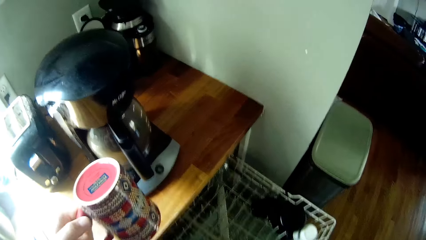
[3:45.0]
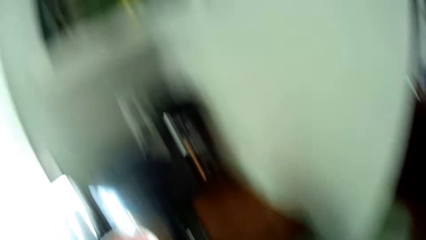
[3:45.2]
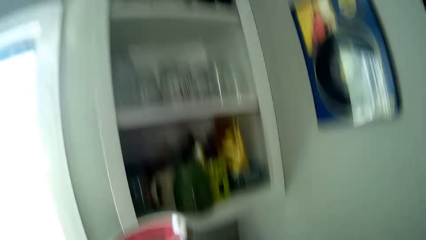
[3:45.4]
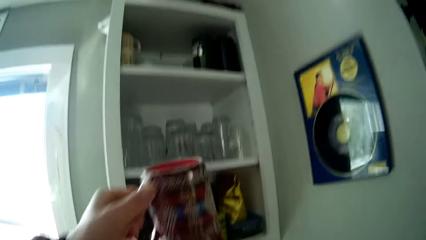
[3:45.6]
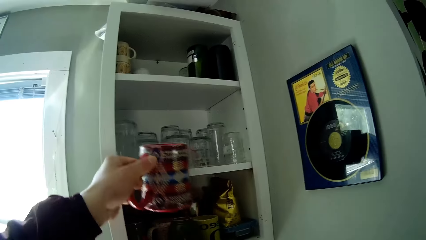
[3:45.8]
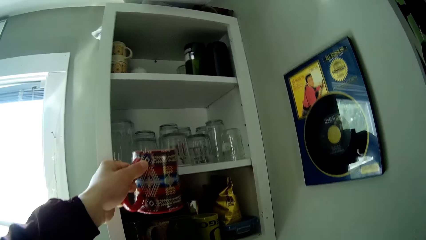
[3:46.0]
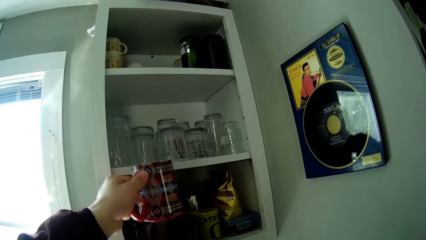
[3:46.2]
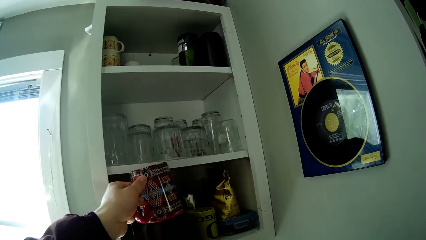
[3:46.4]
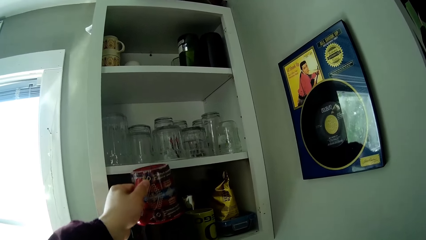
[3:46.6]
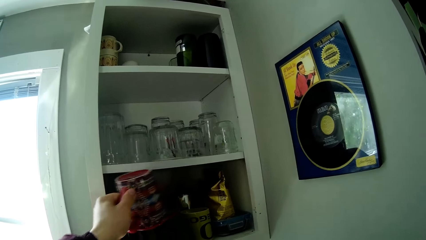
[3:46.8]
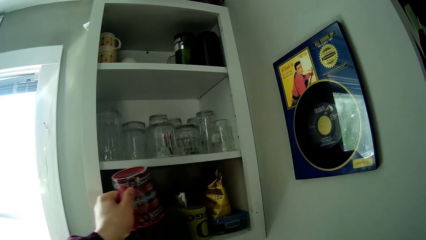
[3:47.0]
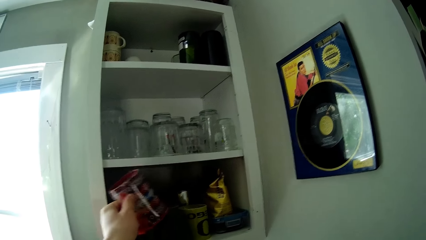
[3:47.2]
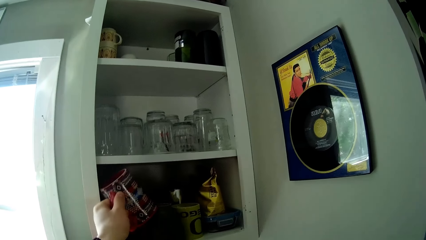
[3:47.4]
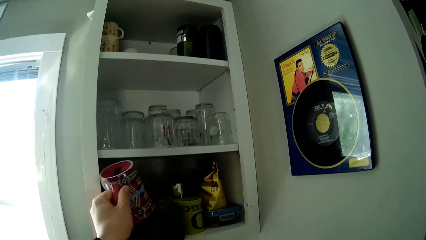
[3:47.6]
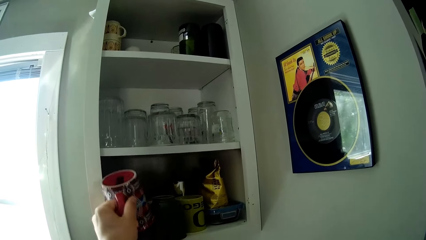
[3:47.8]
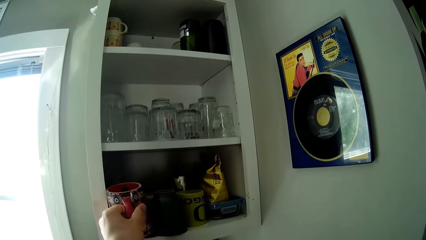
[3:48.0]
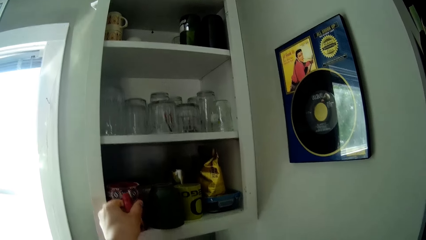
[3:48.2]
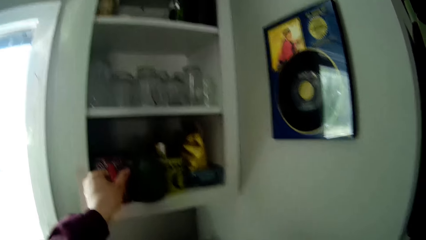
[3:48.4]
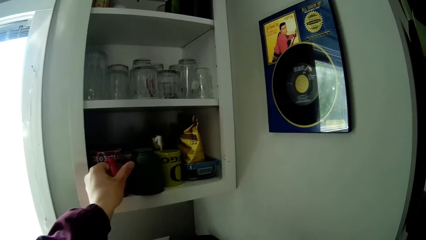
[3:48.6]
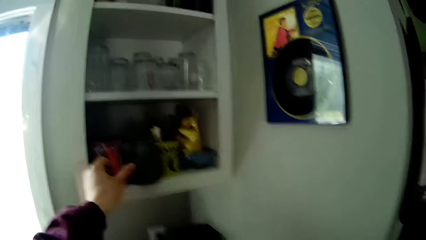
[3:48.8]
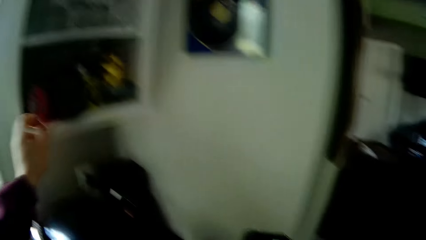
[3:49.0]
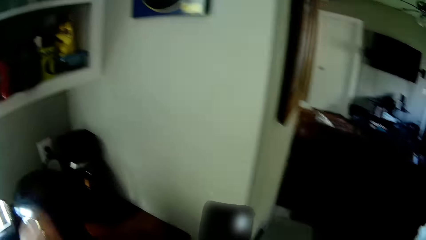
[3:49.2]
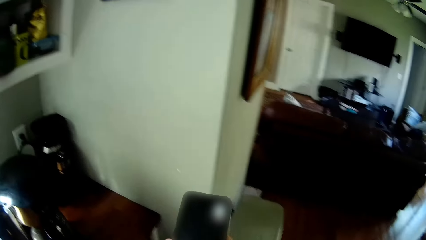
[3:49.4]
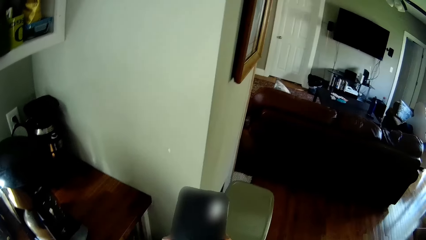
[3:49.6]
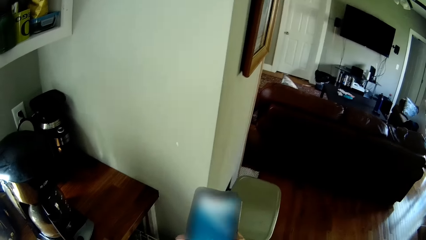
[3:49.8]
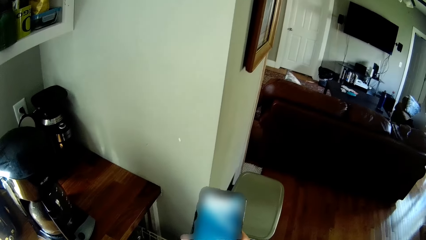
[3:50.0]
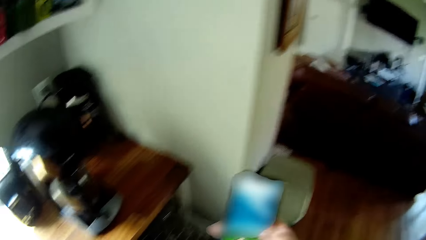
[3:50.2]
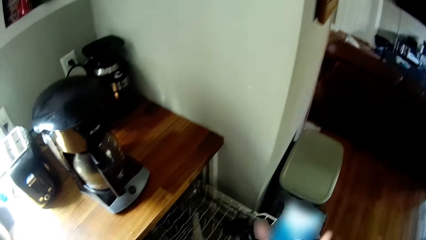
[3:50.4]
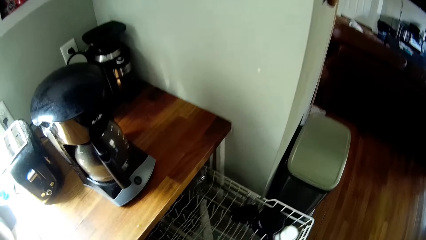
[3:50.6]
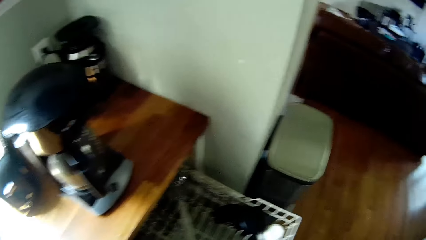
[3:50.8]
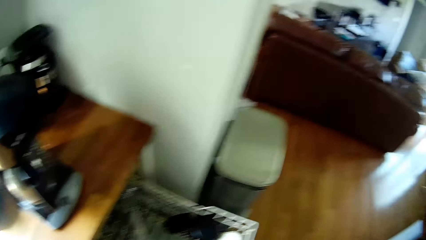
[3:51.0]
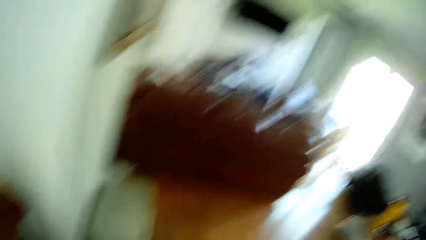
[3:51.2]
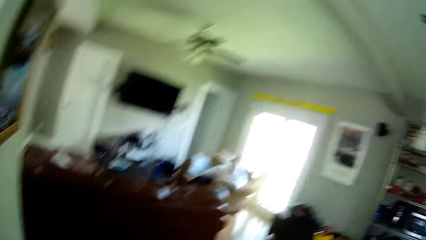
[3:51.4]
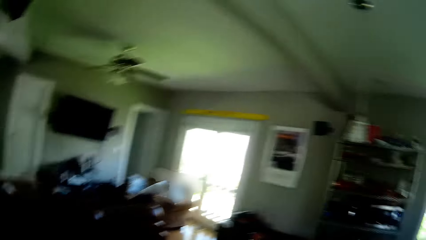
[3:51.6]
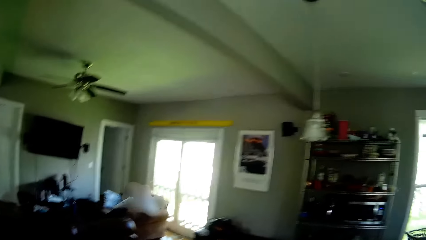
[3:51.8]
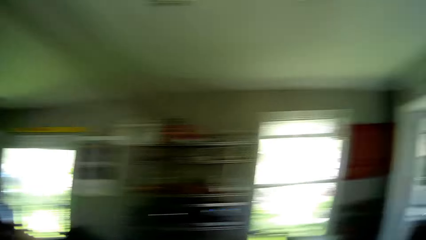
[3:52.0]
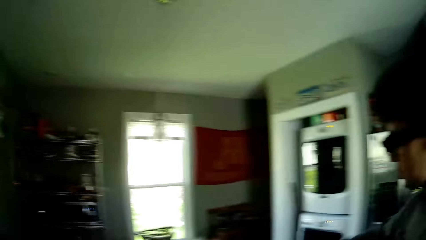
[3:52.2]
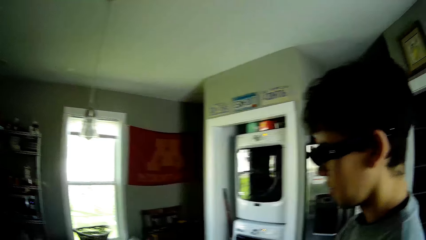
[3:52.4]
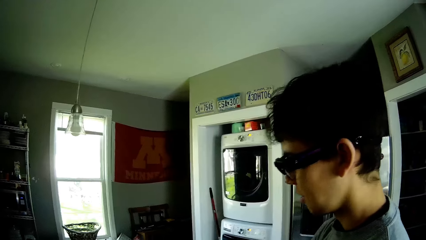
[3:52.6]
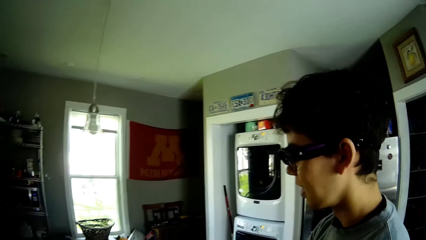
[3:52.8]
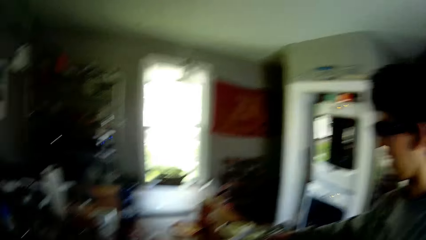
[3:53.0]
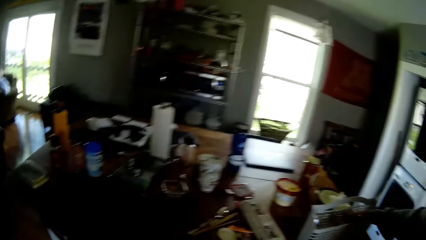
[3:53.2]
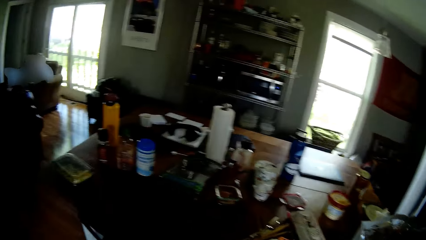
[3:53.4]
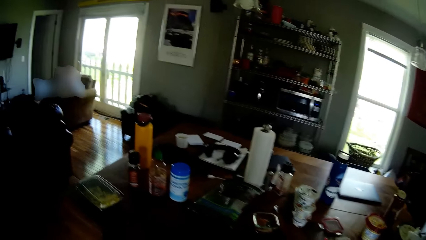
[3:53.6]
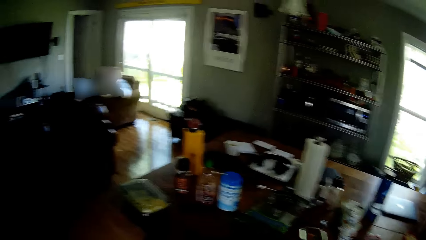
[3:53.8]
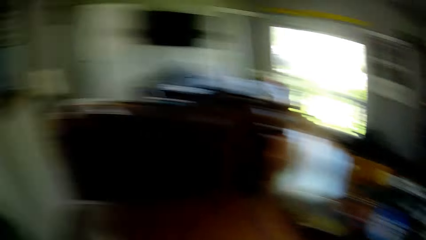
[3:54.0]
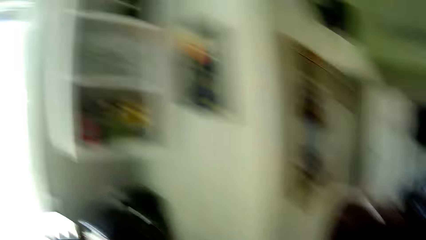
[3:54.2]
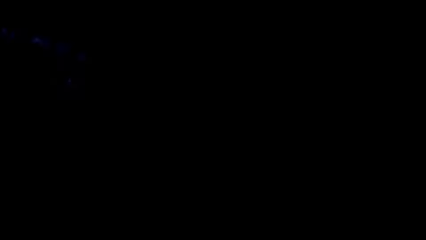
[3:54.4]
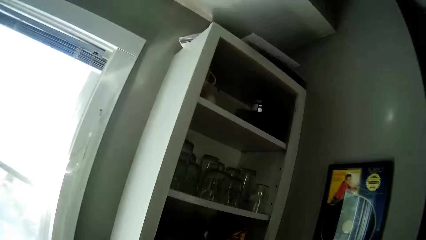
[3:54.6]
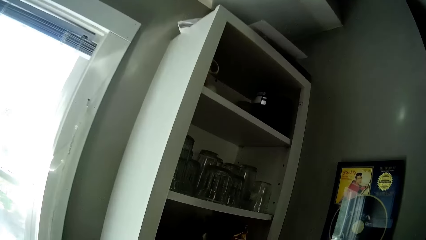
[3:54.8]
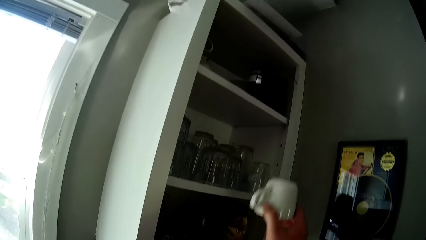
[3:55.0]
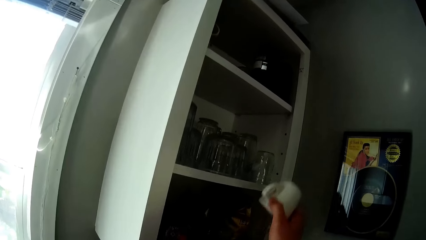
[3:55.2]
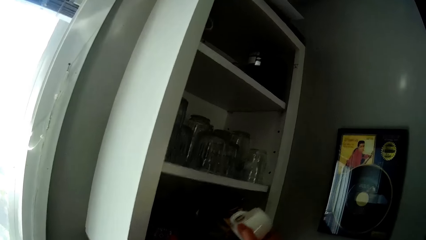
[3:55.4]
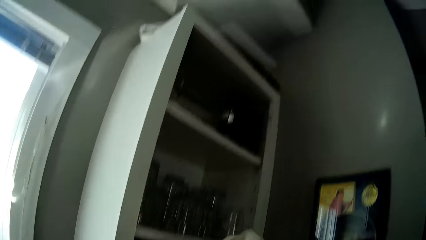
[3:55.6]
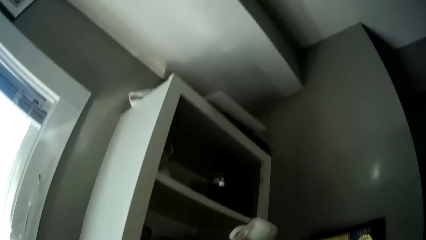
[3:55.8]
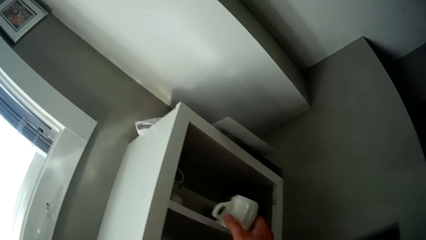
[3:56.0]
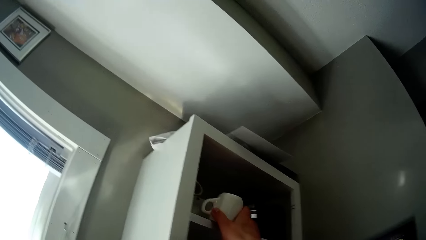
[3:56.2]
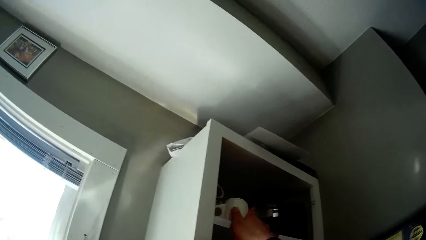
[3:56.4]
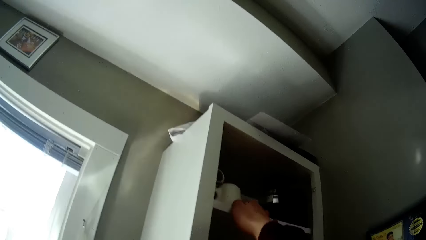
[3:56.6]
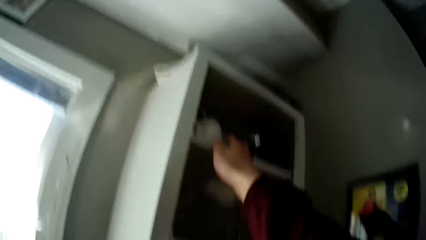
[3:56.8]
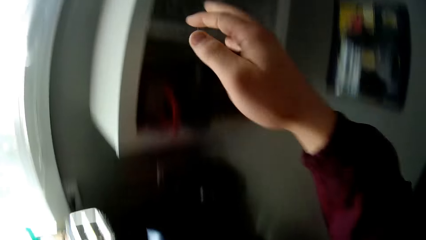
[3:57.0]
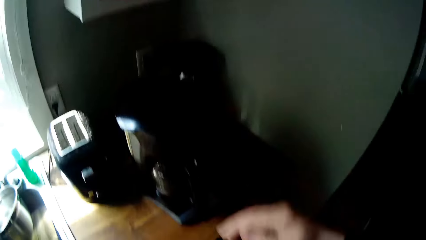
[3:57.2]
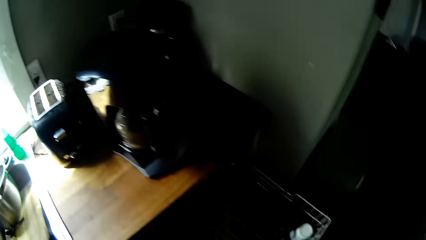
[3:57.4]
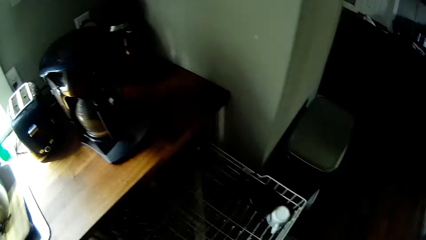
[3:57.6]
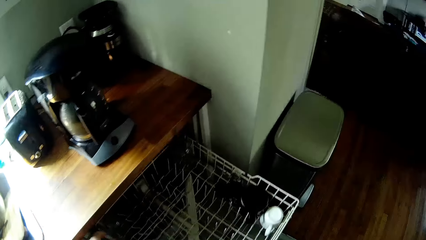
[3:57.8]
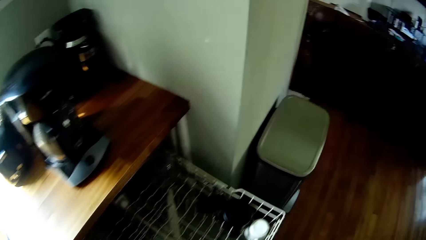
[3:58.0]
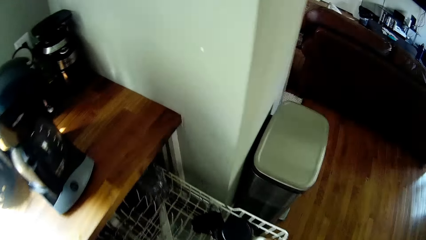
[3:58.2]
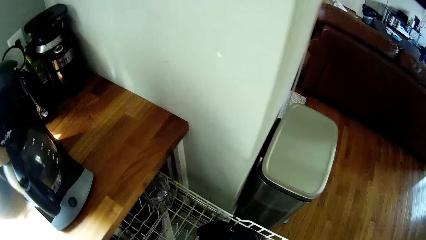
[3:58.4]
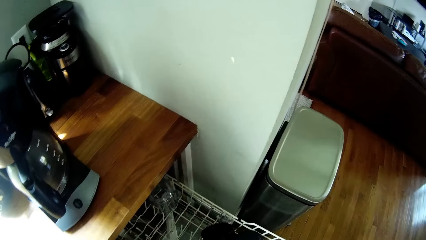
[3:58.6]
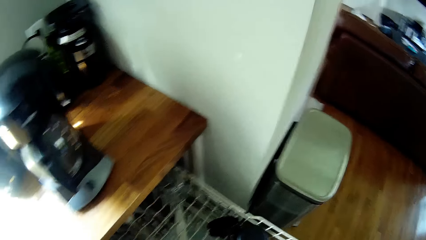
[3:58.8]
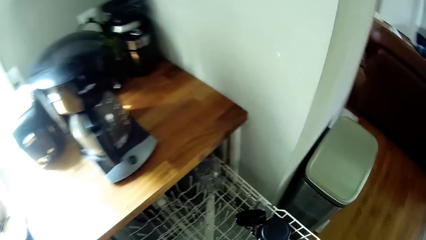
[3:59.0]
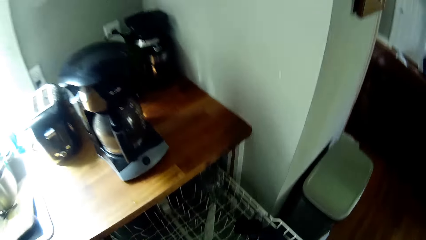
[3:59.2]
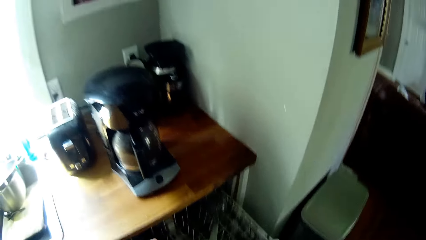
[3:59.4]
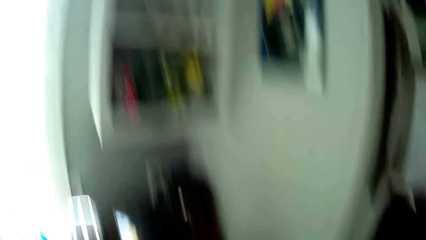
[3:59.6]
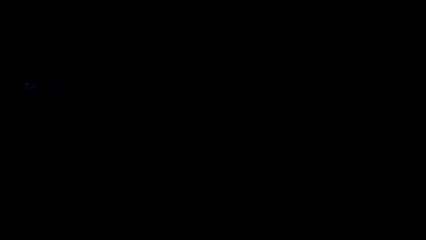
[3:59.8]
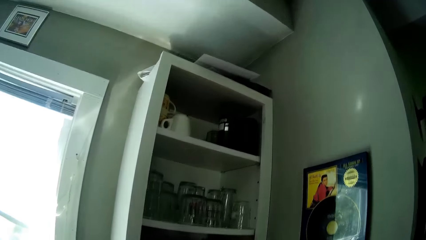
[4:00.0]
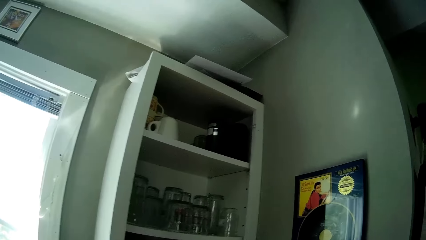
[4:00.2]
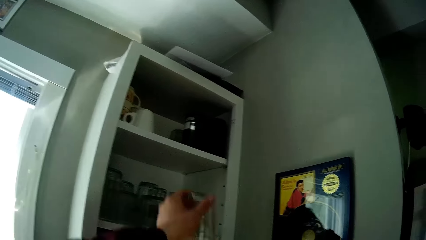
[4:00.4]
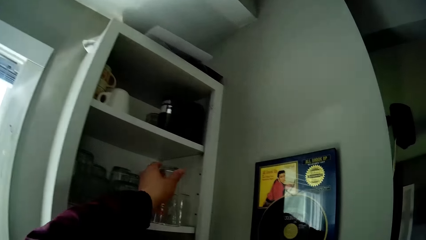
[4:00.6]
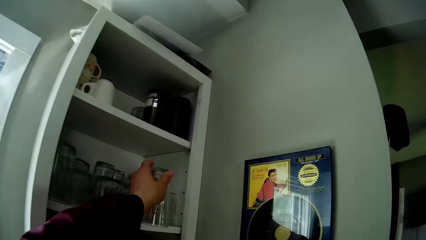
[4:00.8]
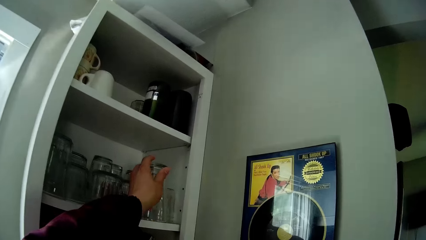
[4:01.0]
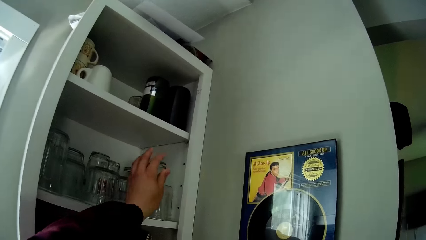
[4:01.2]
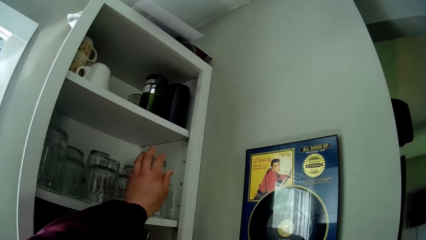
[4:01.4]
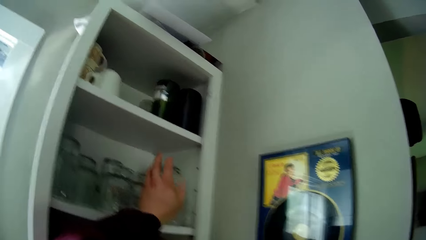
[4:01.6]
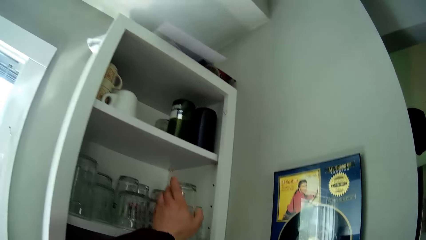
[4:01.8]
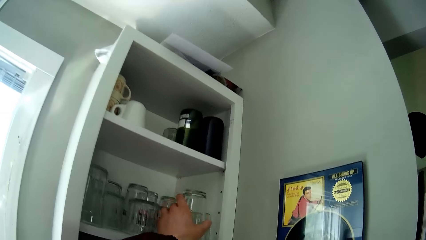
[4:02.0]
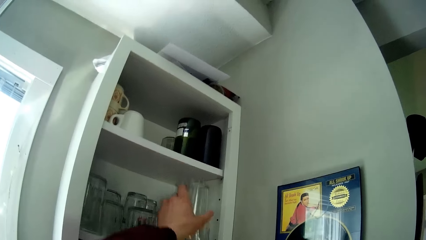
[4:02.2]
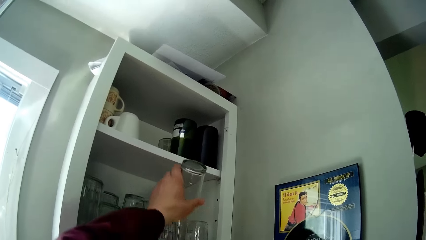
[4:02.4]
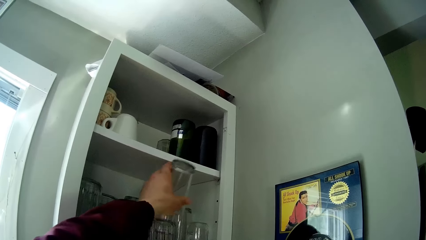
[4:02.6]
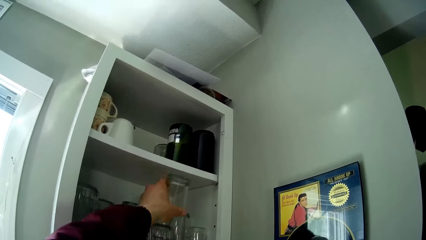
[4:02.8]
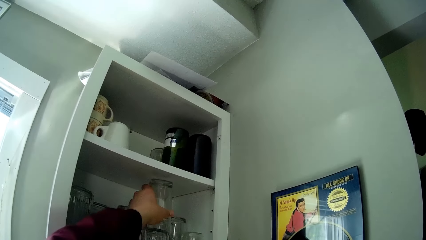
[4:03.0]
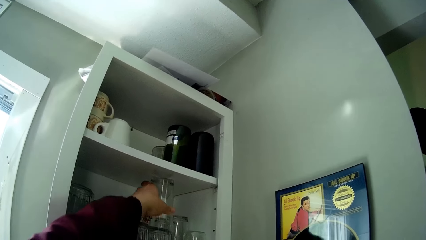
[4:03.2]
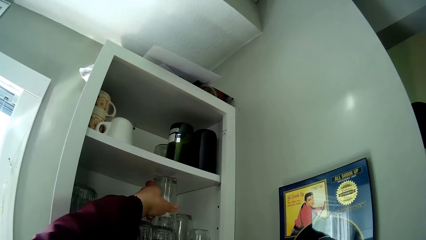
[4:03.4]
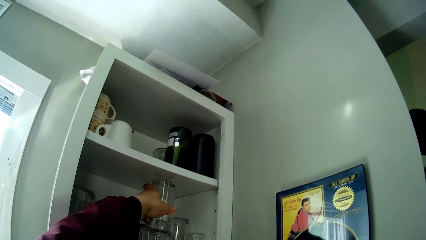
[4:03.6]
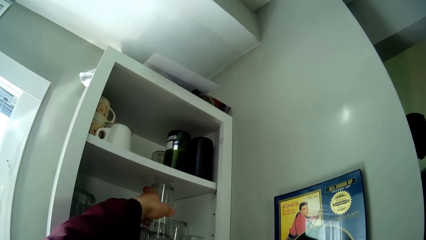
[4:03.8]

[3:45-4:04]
The camera wearer places the mug on the table. He picks the mug from the table. He drops the cup in the shelf with his left hand. He withdraws a phone. He looks around. He drops a cup in the shelf with his right hand. He looks in the utensil drawer. He drops a cup in the shelf with his left hand.
